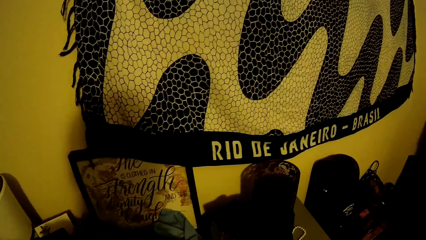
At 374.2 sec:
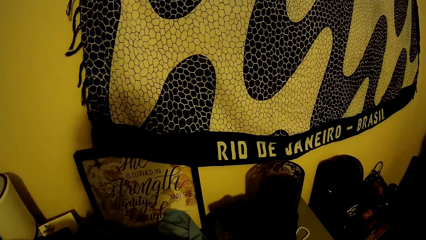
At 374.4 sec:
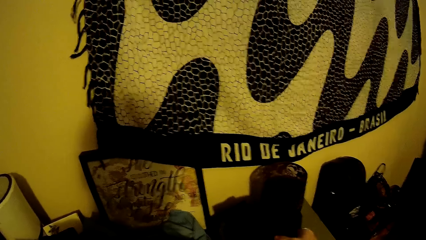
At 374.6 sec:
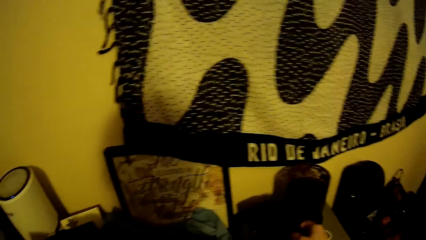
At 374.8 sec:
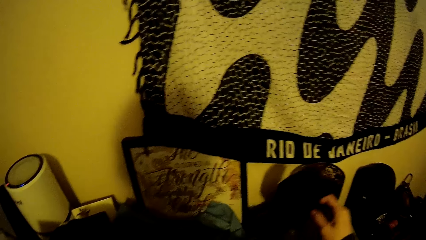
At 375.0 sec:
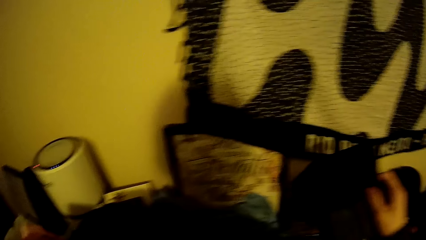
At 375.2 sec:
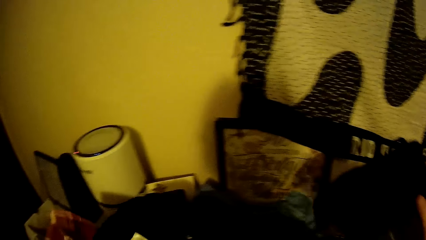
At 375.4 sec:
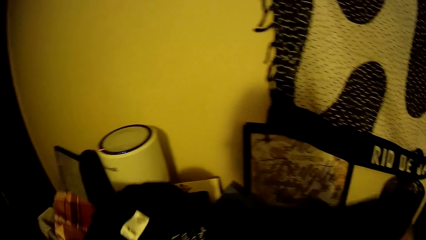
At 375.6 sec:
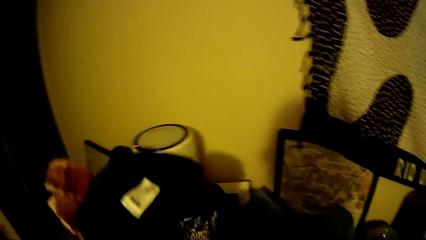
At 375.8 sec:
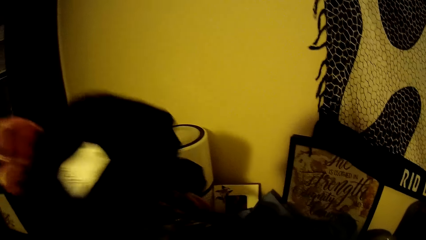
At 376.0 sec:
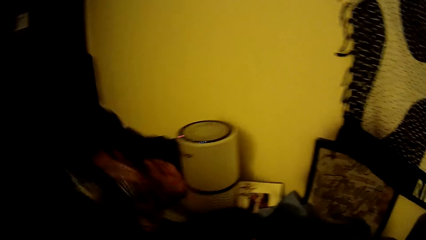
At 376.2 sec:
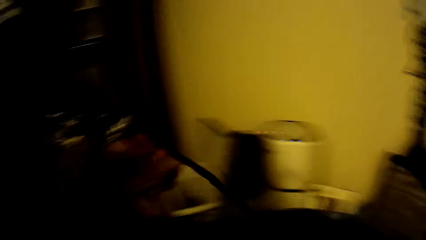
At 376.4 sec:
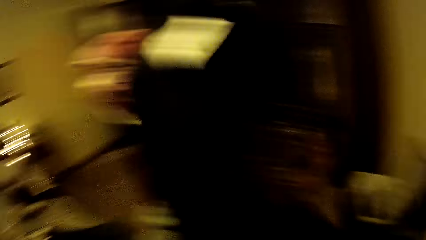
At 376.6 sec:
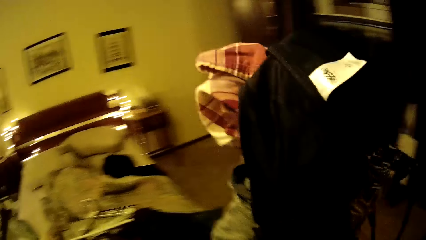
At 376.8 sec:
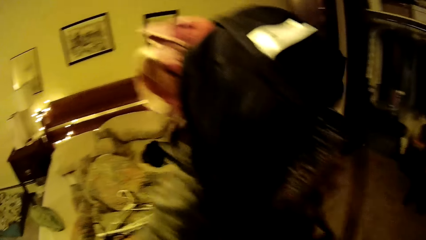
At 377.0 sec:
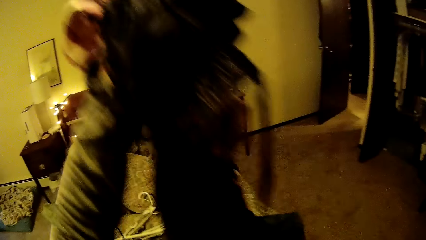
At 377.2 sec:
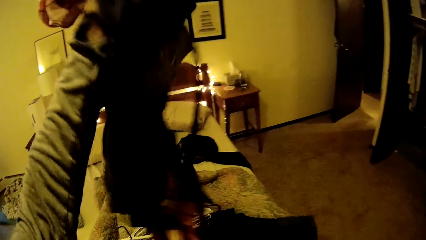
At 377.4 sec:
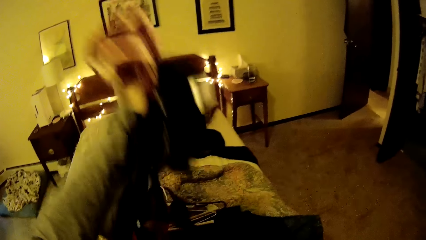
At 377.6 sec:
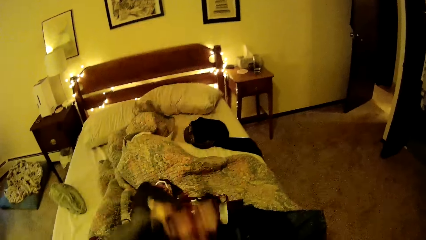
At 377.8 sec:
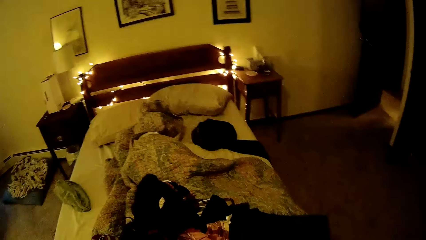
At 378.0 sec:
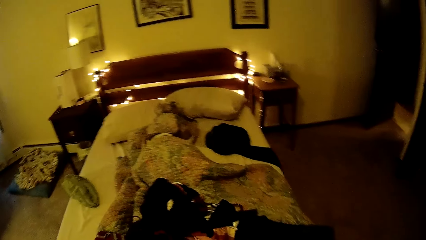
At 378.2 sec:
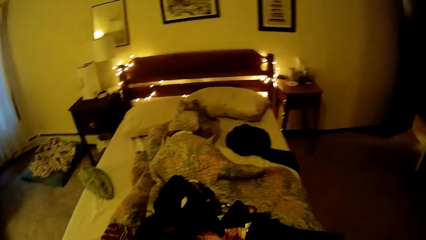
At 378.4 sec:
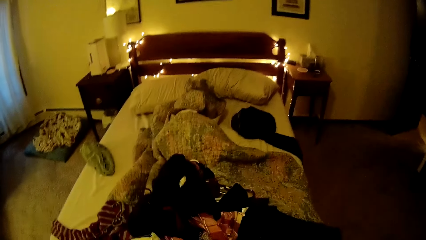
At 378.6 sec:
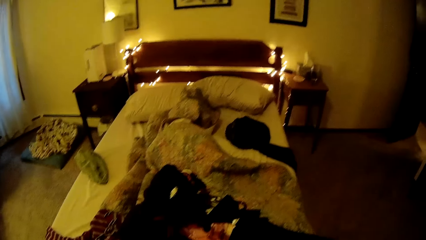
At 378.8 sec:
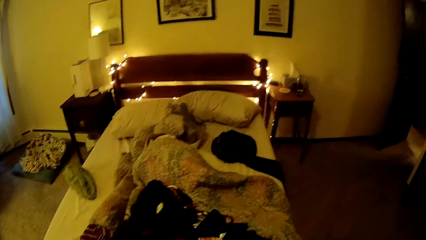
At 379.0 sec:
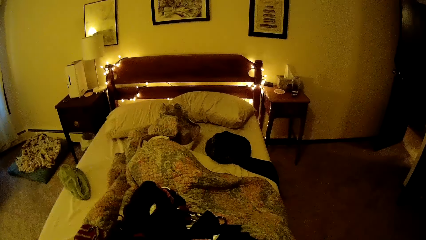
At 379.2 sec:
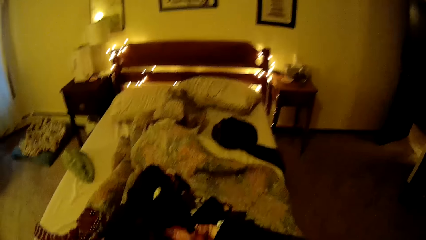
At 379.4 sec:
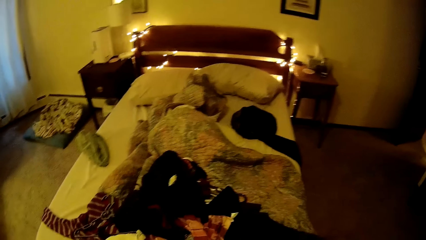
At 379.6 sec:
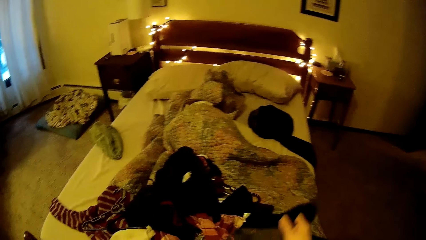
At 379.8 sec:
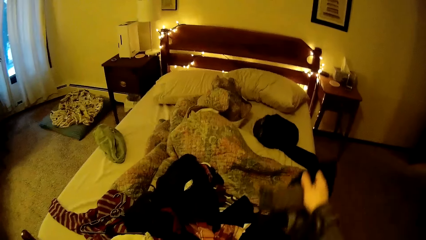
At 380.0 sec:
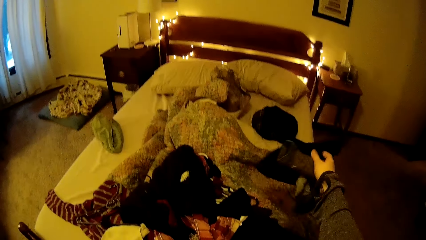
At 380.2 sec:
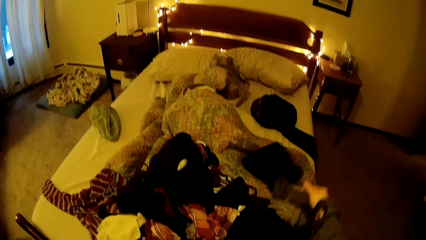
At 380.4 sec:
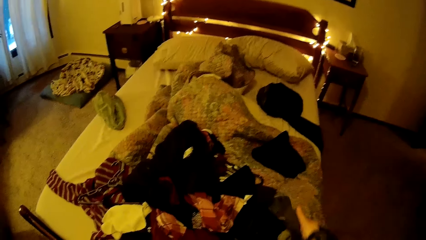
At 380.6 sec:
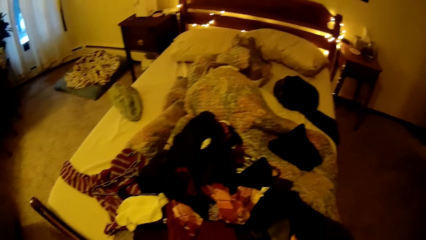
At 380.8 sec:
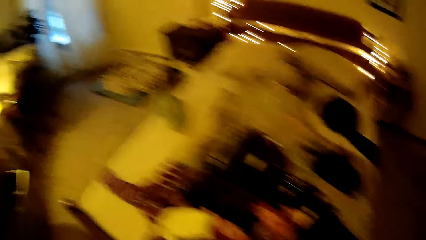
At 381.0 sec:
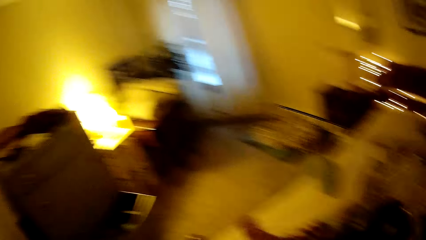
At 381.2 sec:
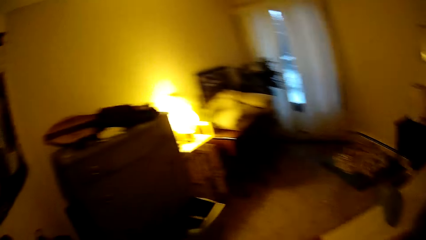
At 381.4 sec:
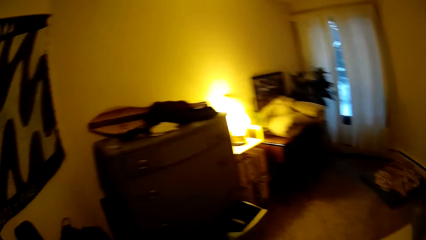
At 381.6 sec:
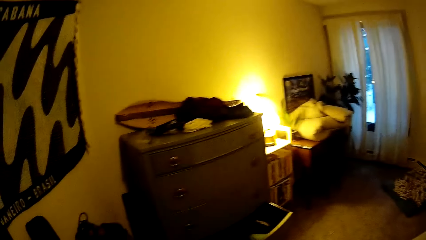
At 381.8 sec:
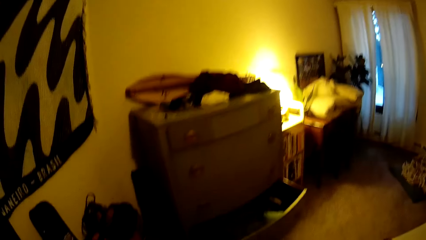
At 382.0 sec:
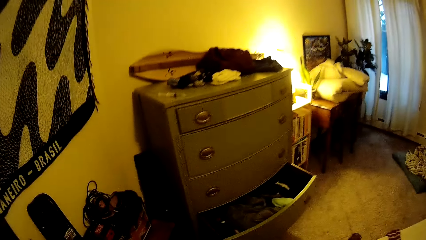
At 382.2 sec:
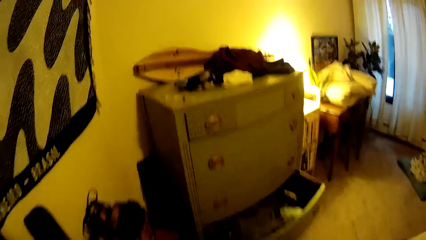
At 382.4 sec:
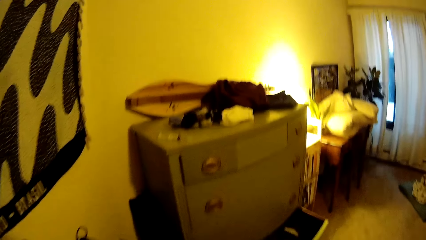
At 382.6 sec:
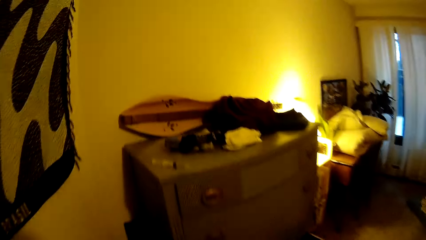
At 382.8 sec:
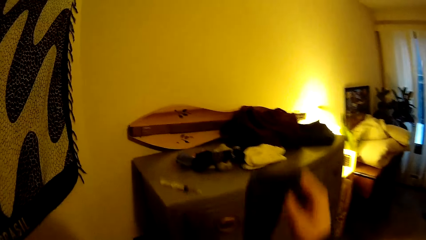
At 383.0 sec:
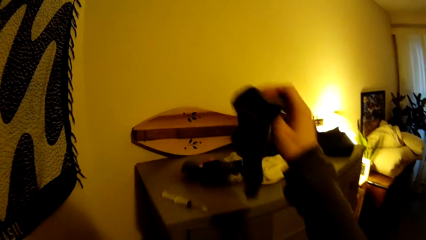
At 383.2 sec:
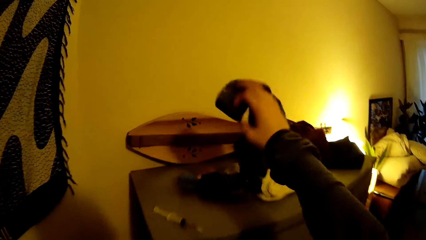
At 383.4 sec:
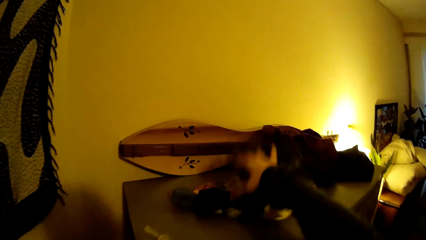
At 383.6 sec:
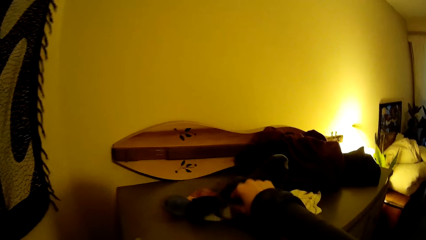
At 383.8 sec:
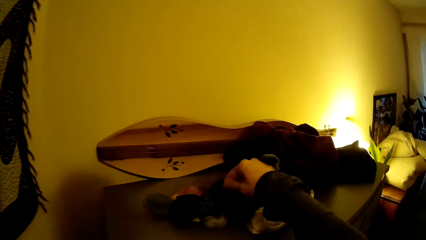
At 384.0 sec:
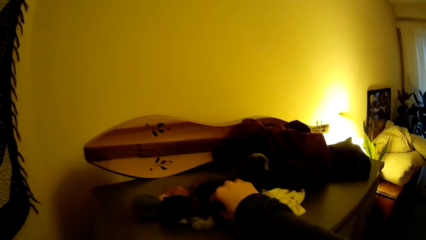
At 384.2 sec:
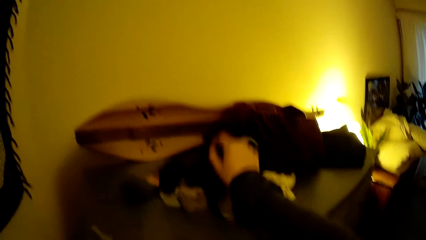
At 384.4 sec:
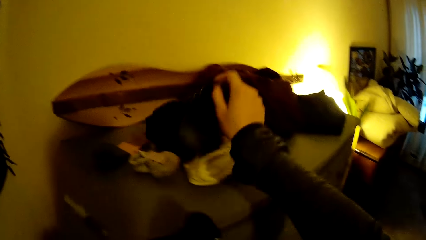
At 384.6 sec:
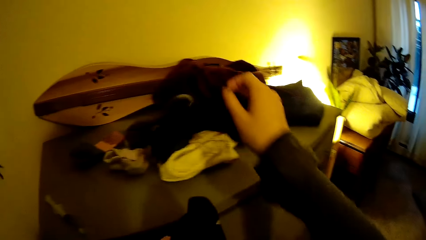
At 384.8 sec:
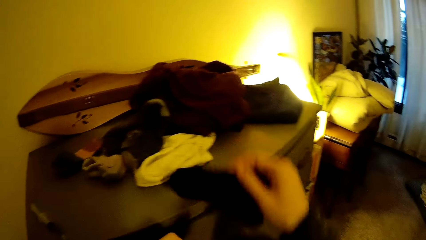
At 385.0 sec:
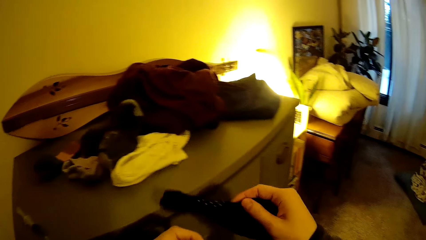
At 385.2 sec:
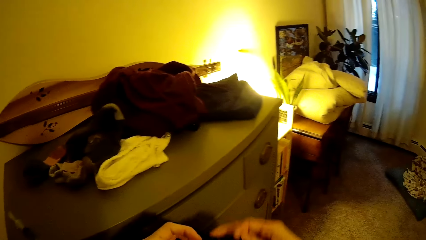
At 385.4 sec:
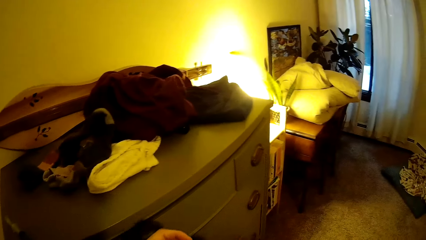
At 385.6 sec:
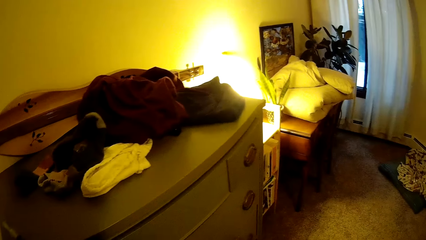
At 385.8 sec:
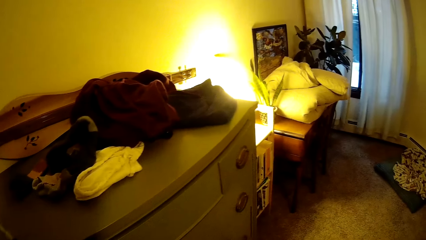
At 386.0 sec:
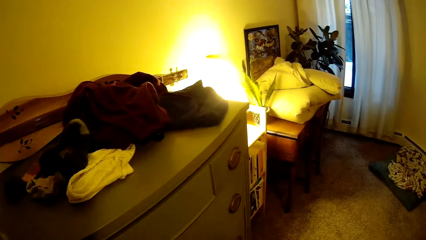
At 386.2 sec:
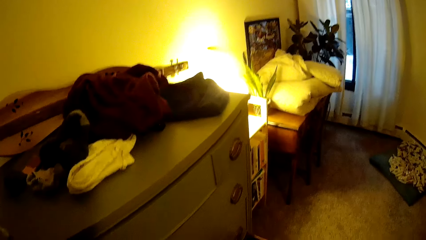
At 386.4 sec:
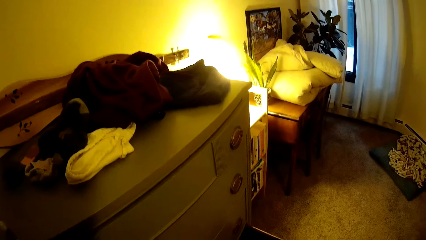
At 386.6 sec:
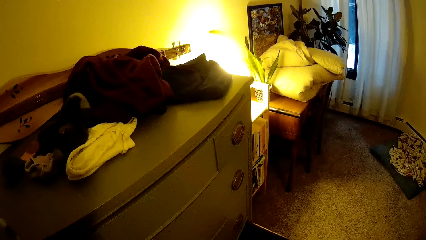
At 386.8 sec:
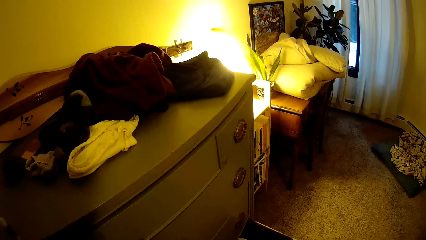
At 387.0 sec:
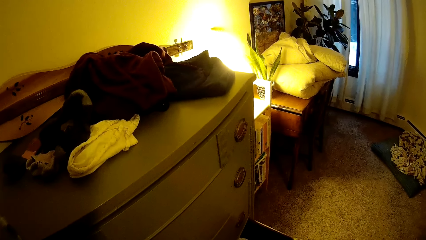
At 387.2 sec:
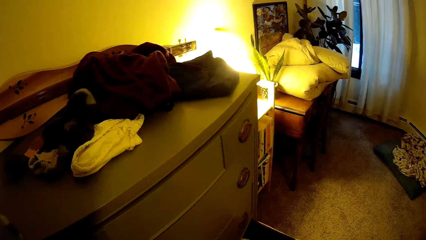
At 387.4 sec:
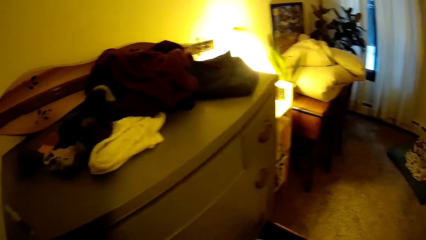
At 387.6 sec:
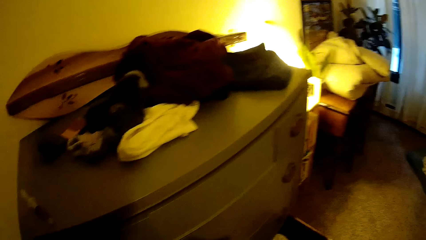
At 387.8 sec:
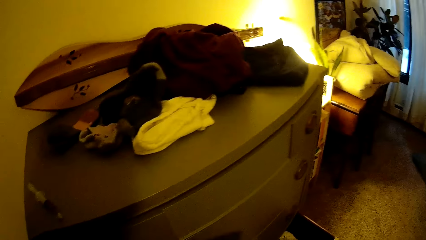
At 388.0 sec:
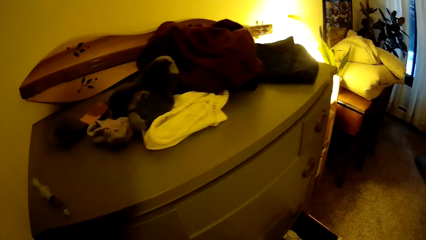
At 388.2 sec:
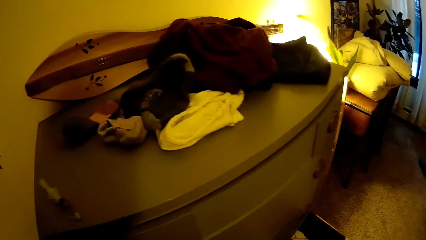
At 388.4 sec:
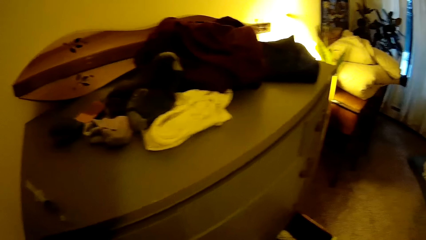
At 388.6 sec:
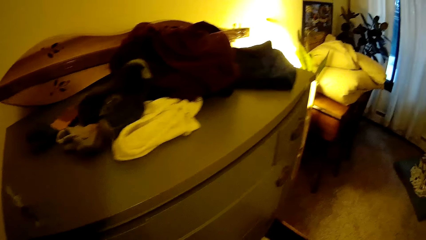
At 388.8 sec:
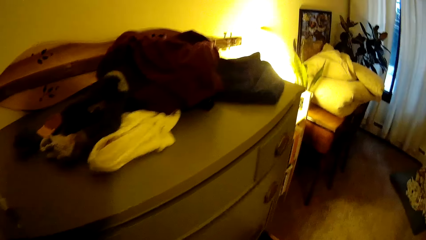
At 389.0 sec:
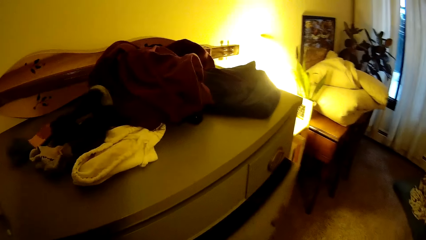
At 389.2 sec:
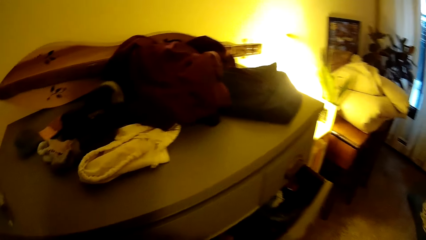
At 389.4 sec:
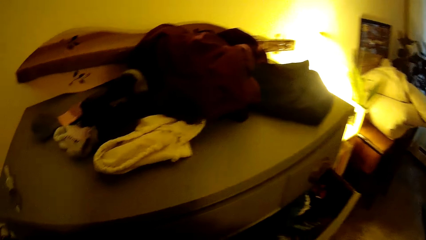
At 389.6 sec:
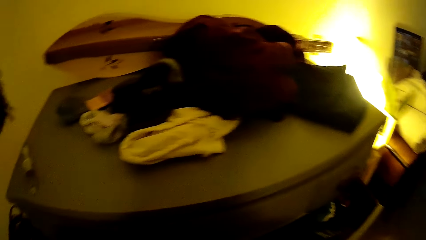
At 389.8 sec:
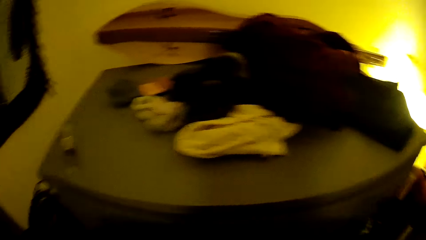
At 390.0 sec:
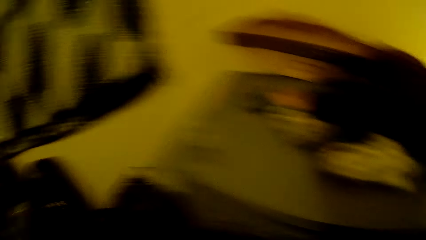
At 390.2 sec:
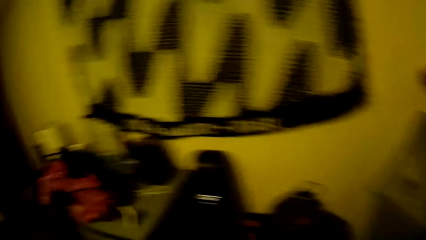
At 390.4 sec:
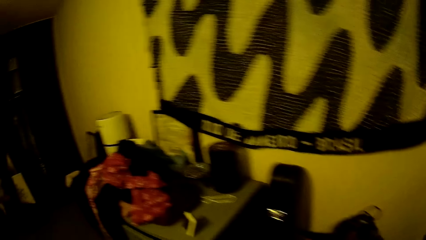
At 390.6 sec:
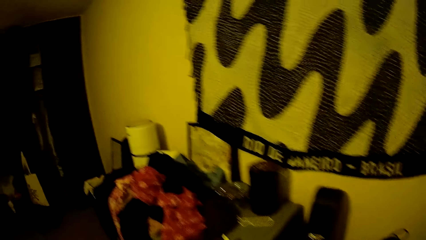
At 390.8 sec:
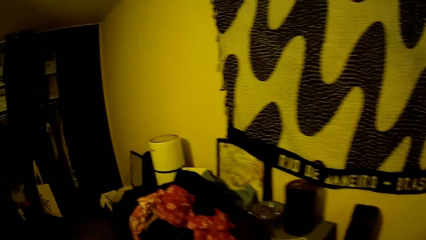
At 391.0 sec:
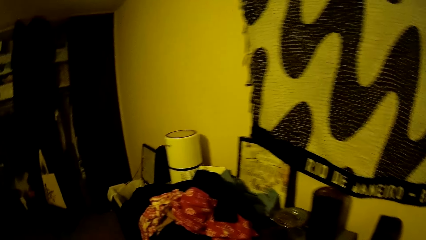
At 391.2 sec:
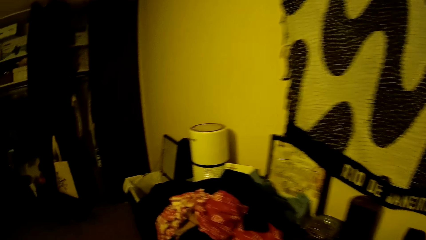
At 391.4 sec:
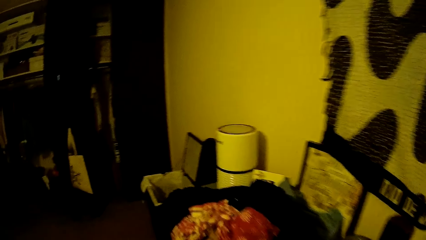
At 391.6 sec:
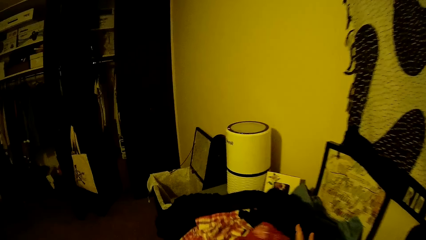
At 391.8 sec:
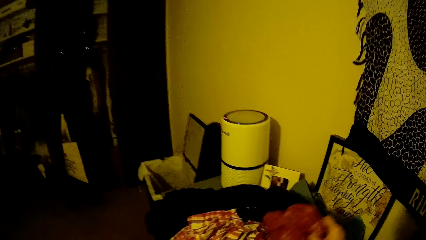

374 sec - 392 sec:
The camera wearer picks up clothes from the chair with both hands. She drops the clothes on the bed with her left hand. She sorts pieces of cloth on the bed. She drops a cloth on the bed with her right hand. She walks around a room. She drops a cloth on the top of the drawer with her right hand. She picks up a cloth from the top of the drawer with her right hand. She looks around the room. She opens the drawer with both hands. She walks around the room.
